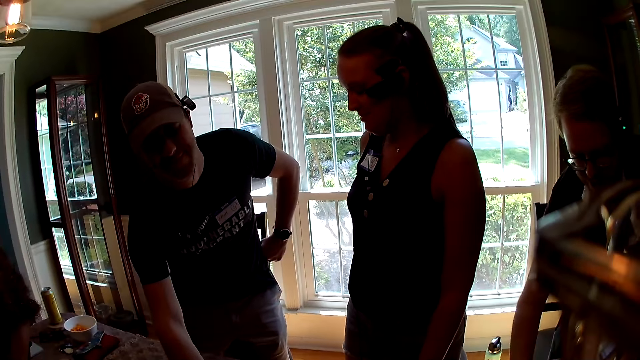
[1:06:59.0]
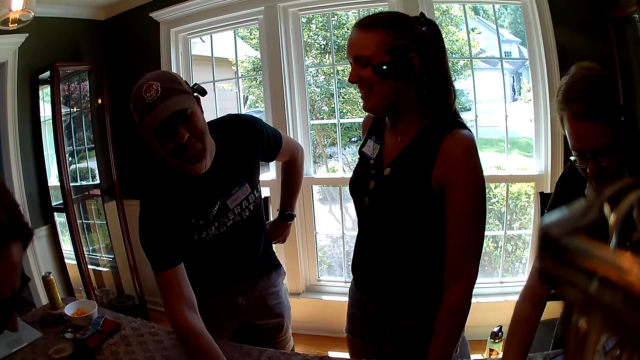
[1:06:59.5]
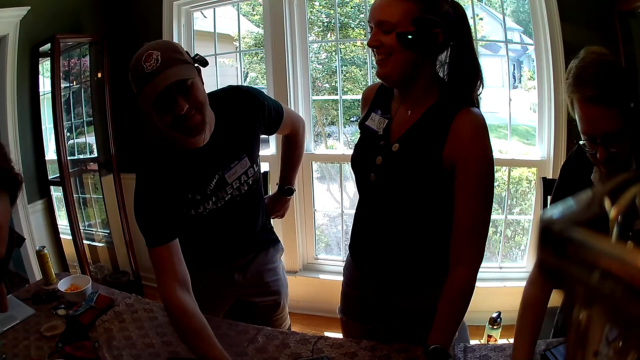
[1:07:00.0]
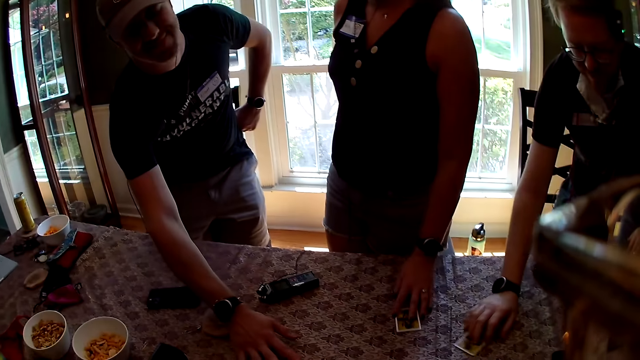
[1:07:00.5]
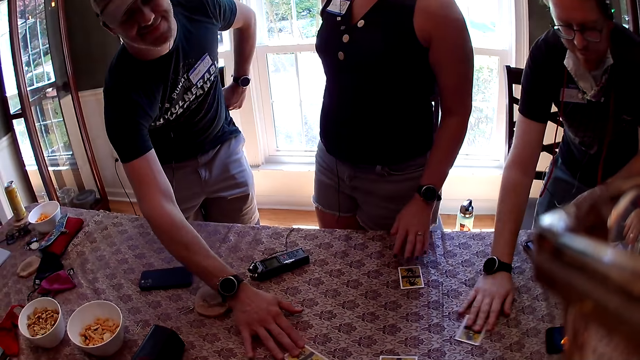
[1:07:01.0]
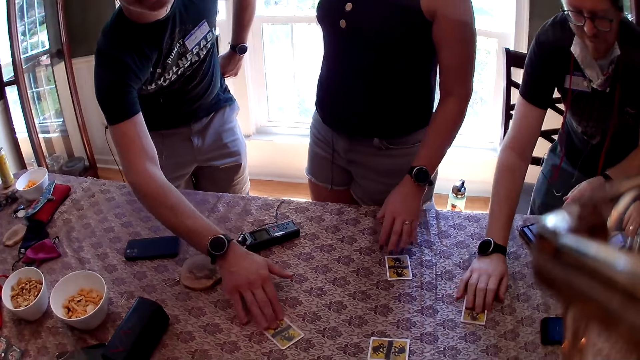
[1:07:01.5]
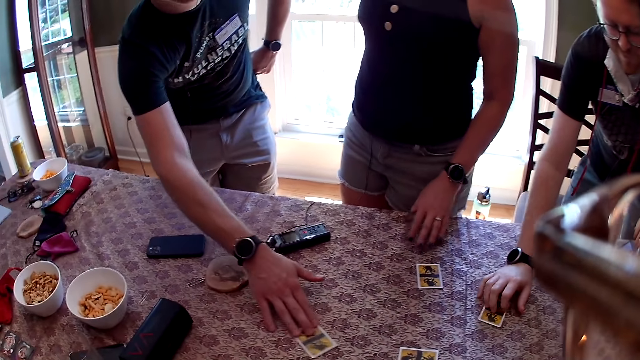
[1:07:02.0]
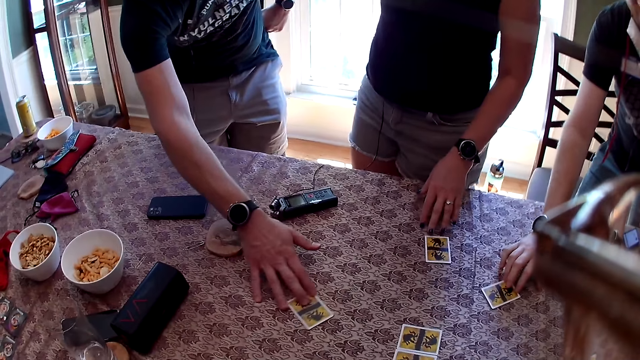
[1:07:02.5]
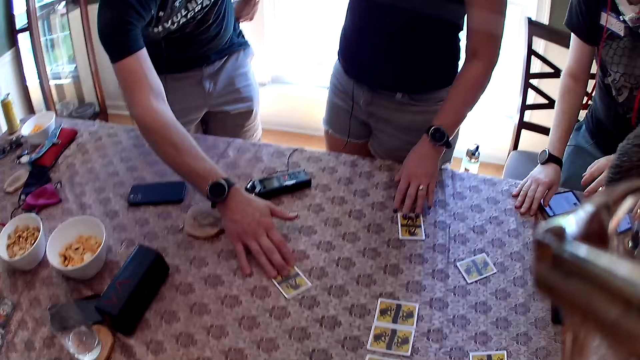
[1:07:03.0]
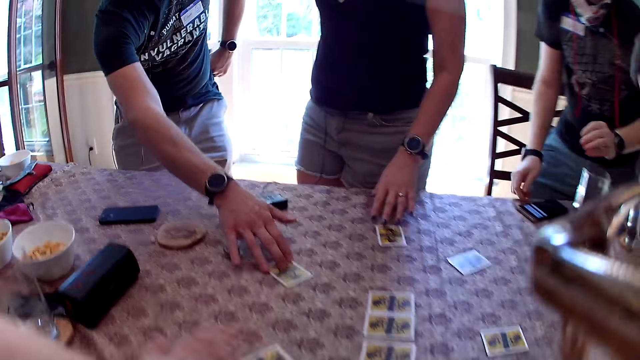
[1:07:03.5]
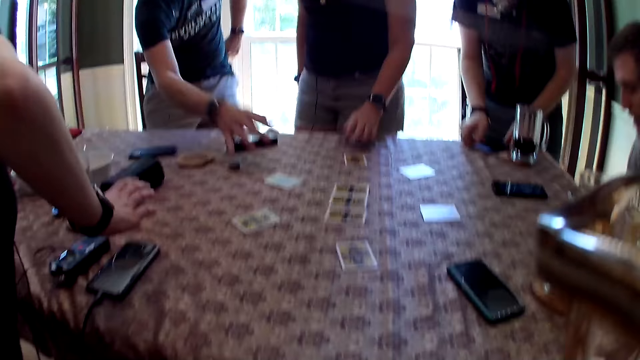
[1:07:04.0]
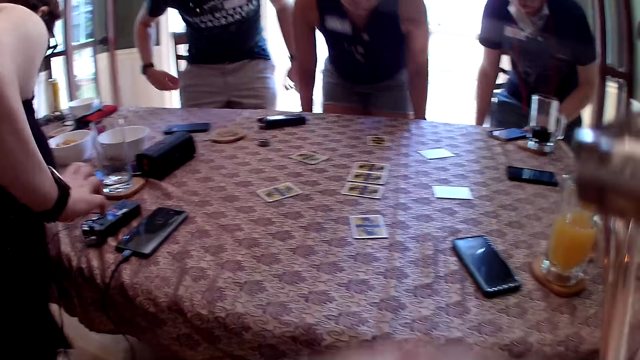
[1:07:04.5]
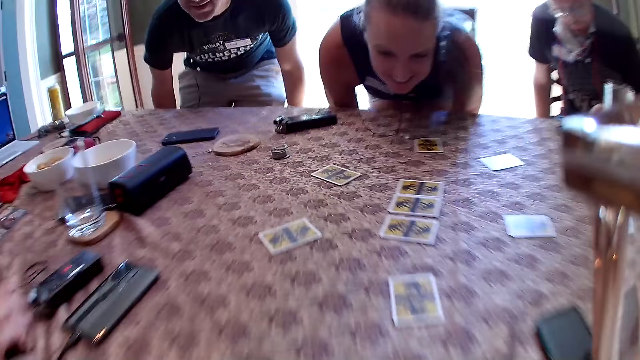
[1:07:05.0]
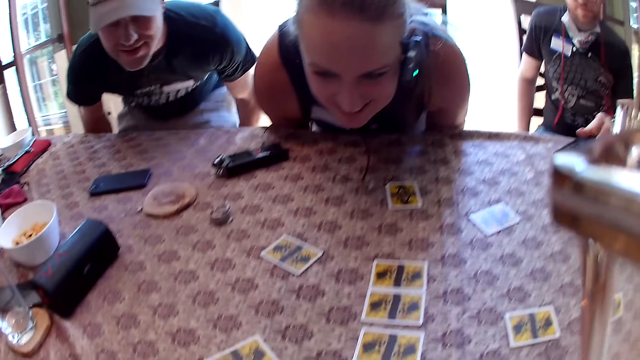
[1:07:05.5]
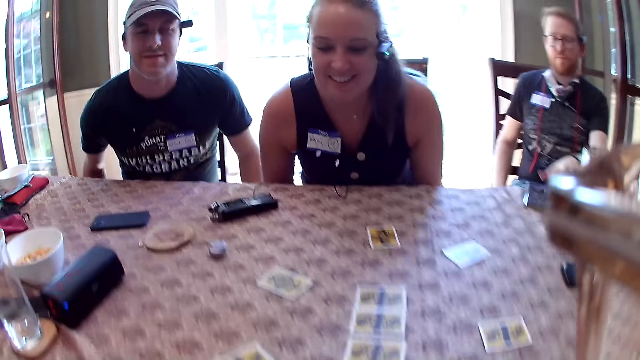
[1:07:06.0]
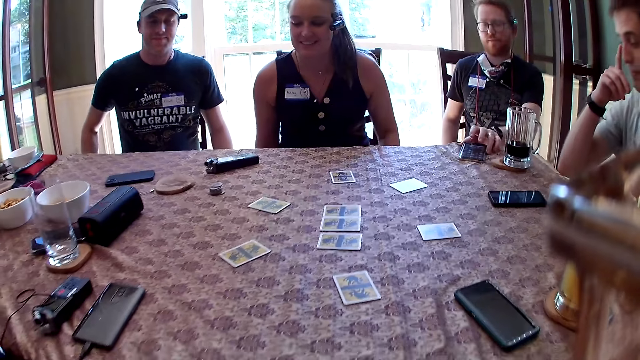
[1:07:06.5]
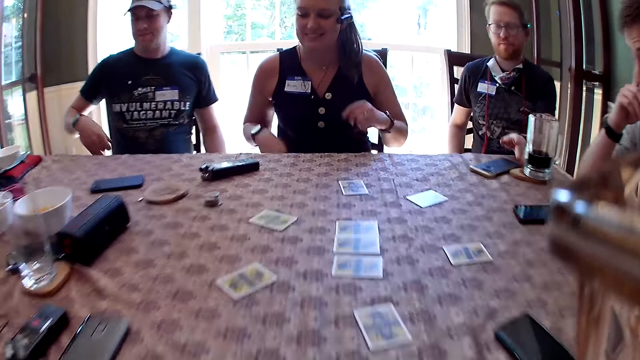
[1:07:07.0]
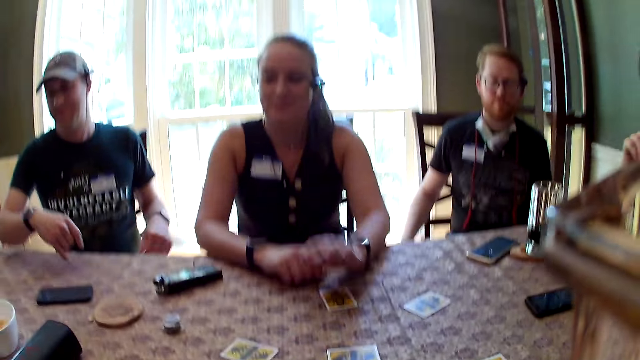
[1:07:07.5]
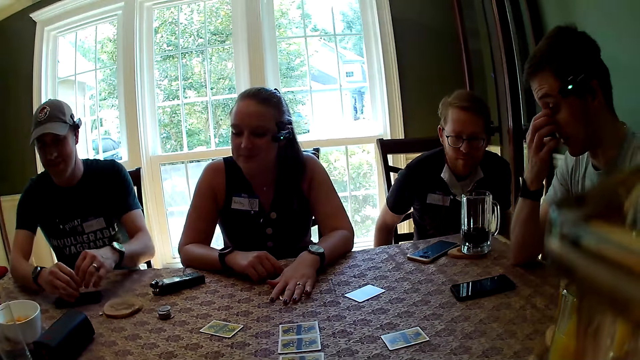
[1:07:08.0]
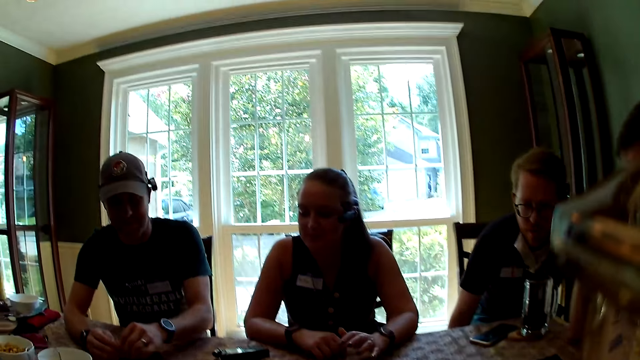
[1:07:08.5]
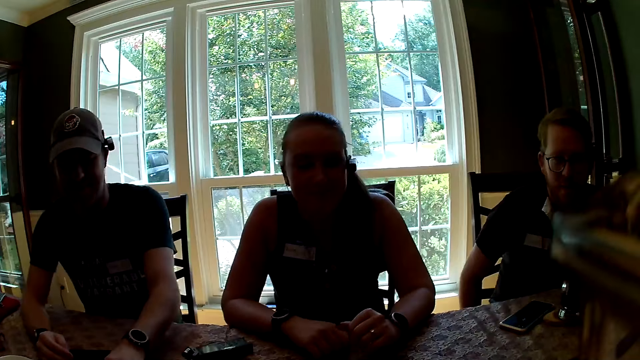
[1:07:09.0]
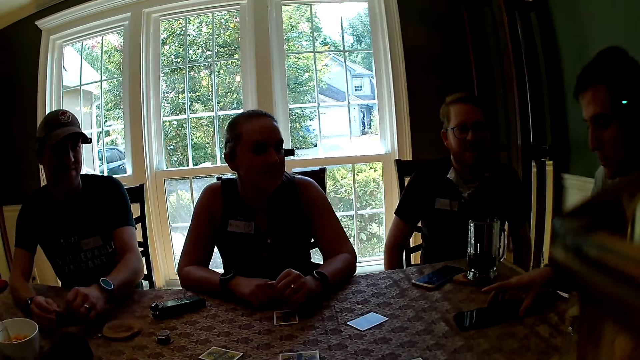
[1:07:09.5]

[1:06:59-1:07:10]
A man moves the card on the table with his right hand. A woman moves the card on the table with her left hand. The camera wearer touches playing cards. Another man moves the card on the table with his right hand. The first man removes his right hand from the card. The woman removes her left hand from the card. A third man sits on the chair close to the table. The first man operates a phone on the table with his left hand. The second man removes his right hand from the card. The first man sits on the chair close to the table. The woman sits on the chair close to the table. The second man sits on the chair close to the table. Another woman sits on a chair close to the table. The camera wearer looks around. The first man turns the phone over with his left hand. The first woman puts her hands on the table. The second man puts his hands on the table.

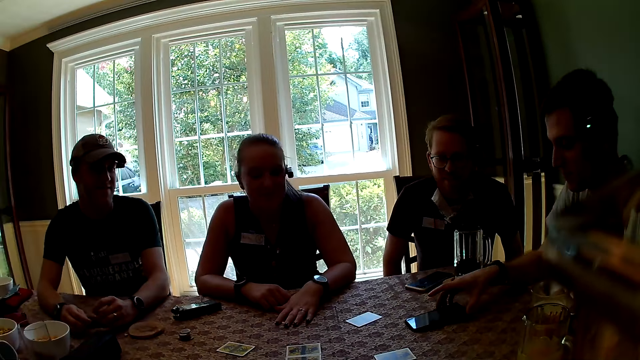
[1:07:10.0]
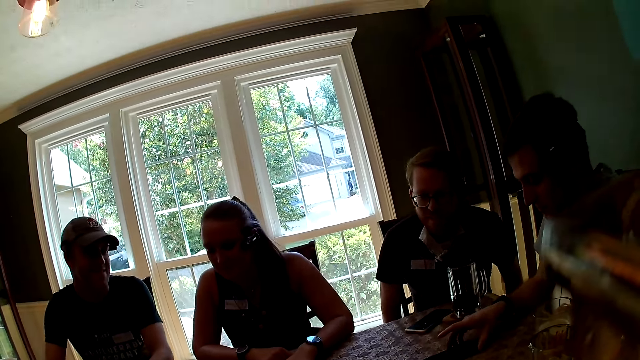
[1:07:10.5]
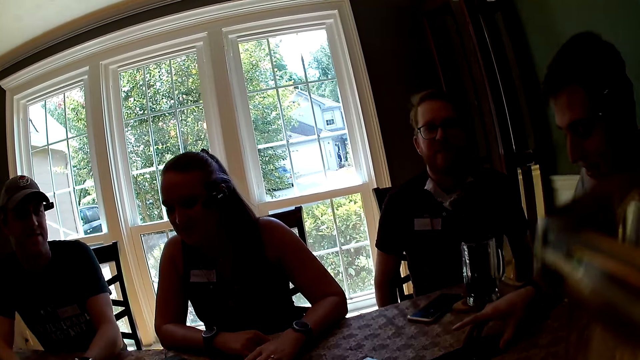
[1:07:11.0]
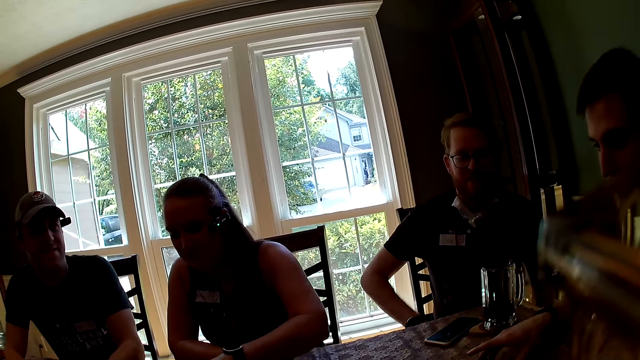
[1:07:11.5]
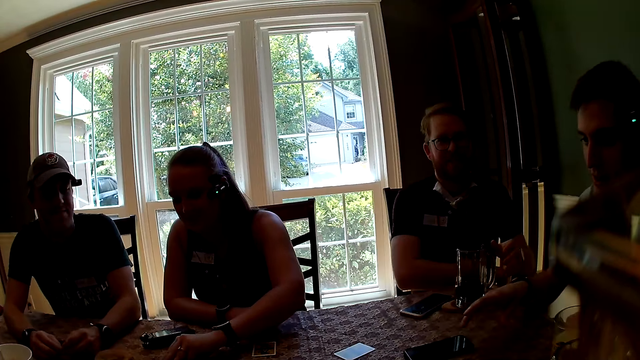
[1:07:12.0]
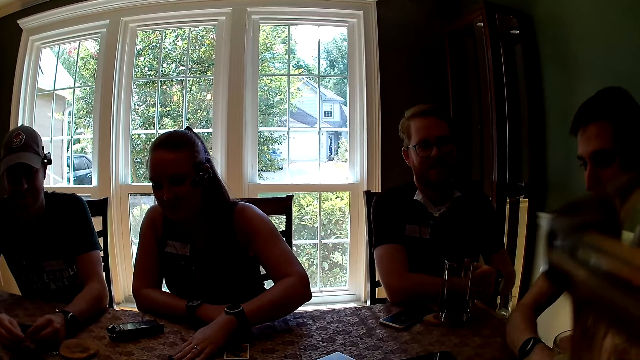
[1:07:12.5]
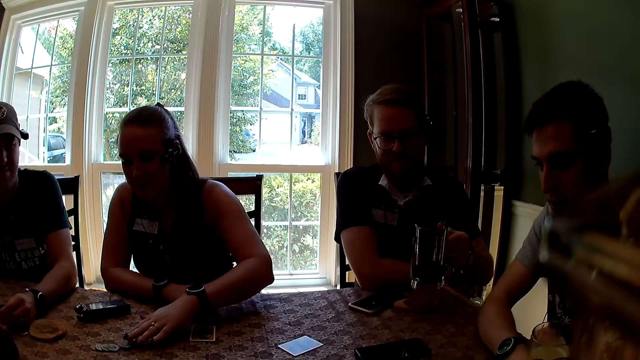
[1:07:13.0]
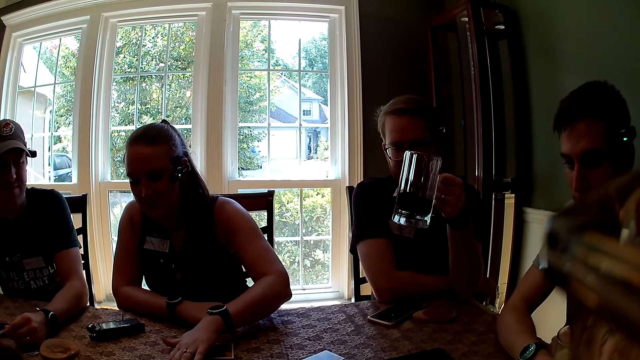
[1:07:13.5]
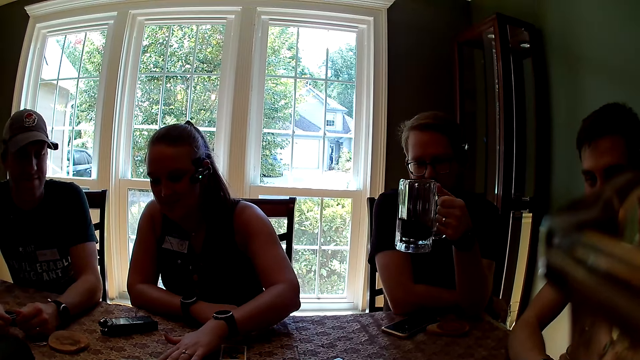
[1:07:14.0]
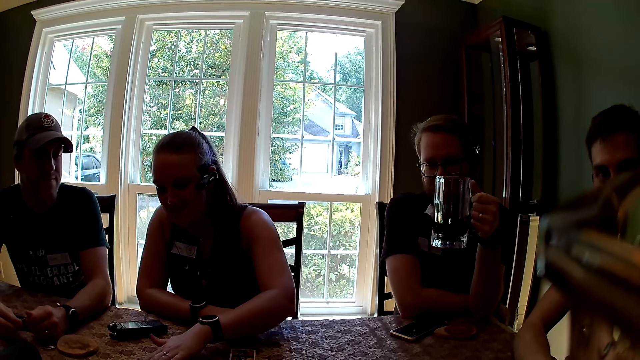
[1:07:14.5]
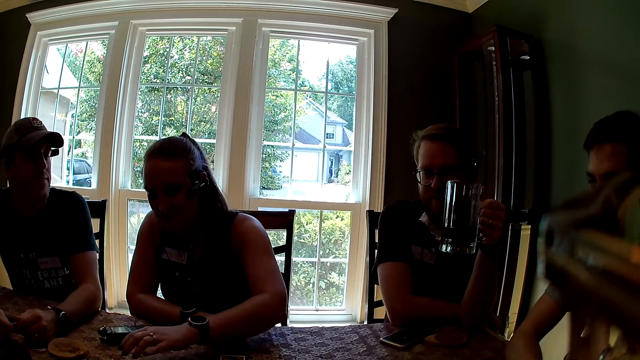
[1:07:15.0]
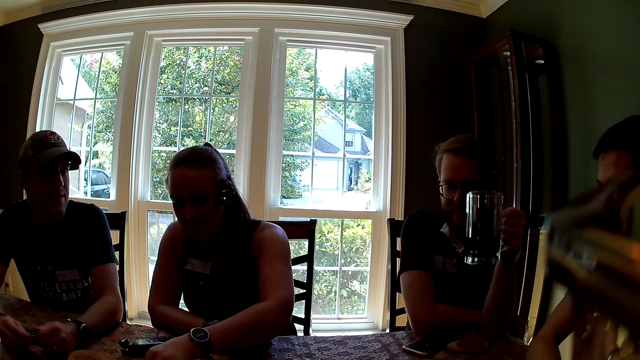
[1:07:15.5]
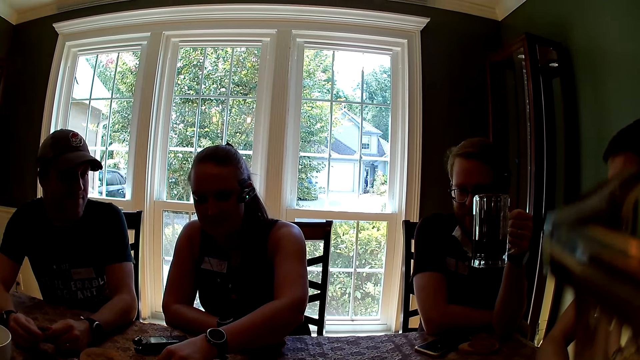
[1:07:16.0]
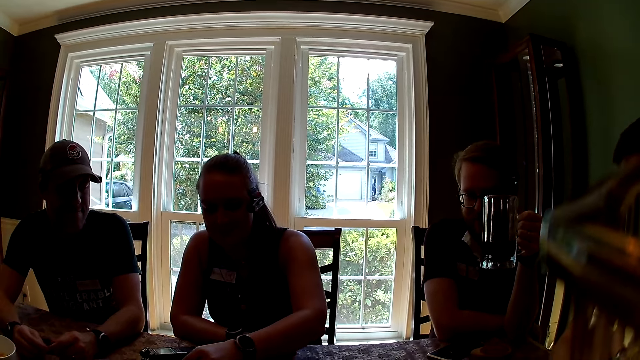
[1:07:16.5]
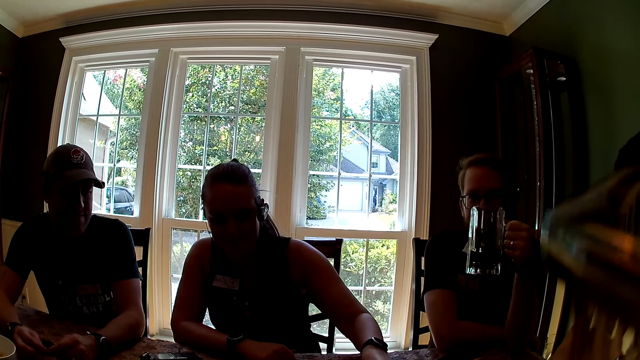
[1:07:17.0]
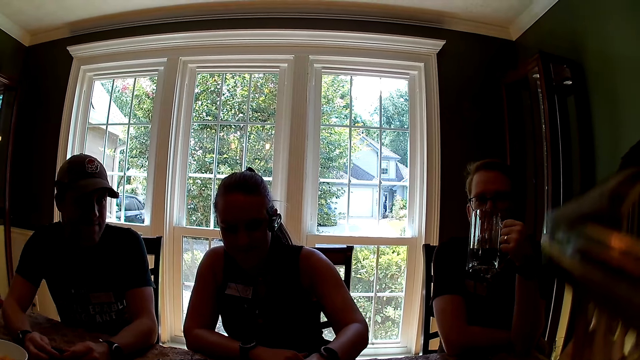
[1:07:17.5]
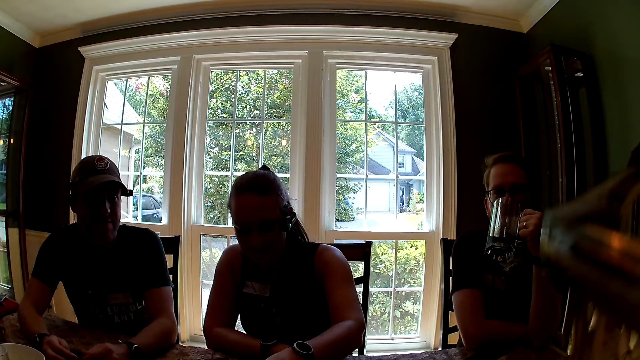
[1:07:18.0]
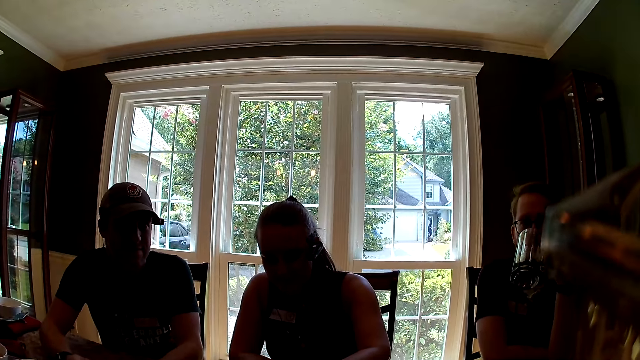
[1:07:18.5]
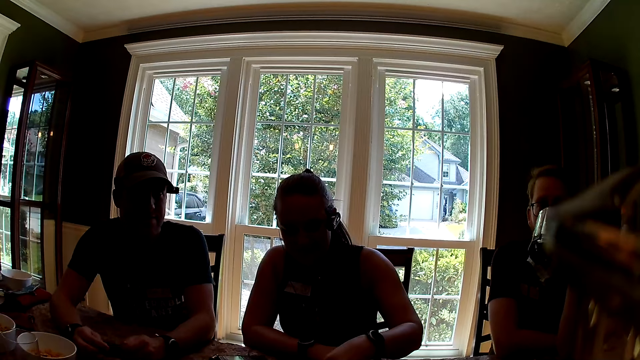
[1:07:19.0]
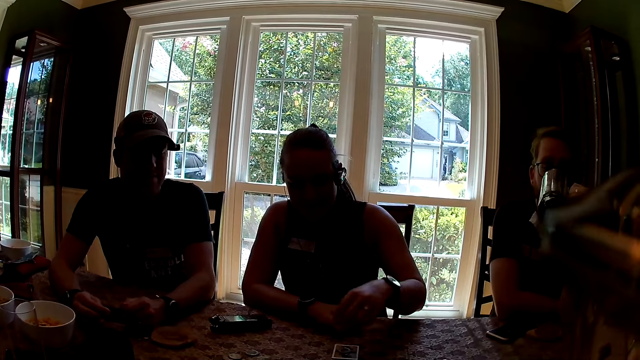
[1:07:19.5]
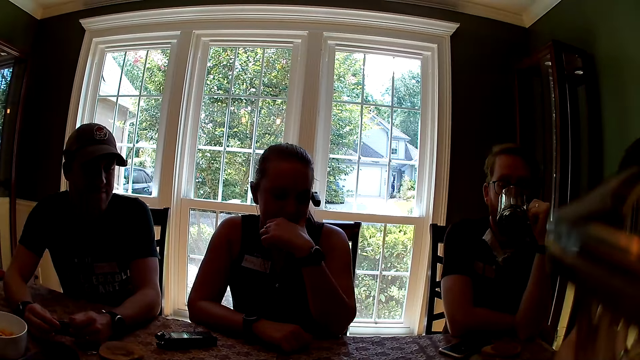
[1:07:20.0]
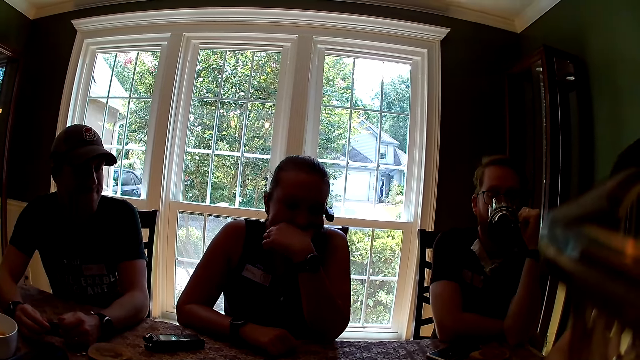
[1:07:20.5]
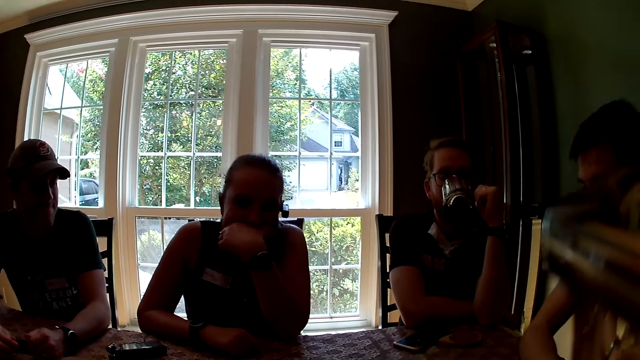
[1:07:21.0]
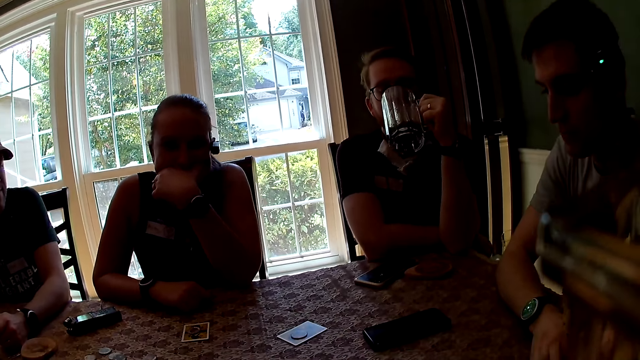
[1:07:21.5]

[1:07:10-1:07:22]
A man moves a phone with his right hand. A woman spreads cards on the table with her left hand. Another man picks up the glass of water on the table with his left hand. The other man drinks water from the glass with his left hand. The camera wearer talks.
